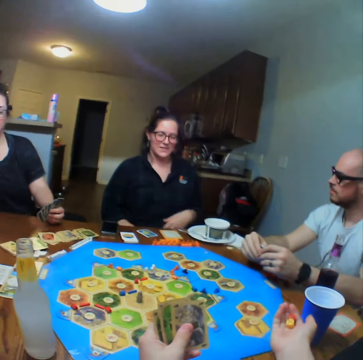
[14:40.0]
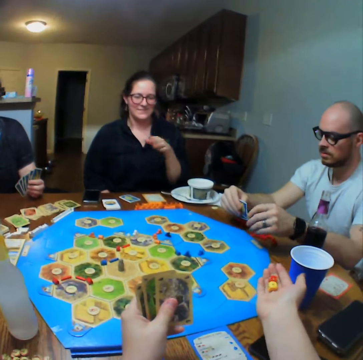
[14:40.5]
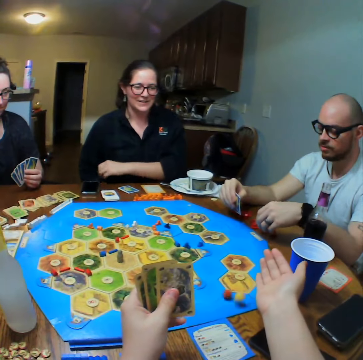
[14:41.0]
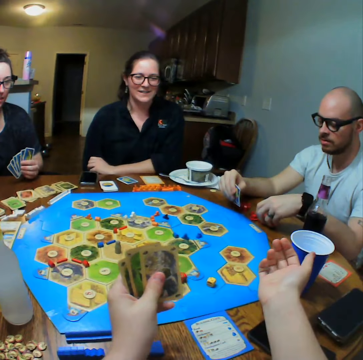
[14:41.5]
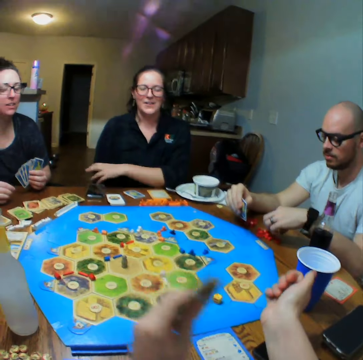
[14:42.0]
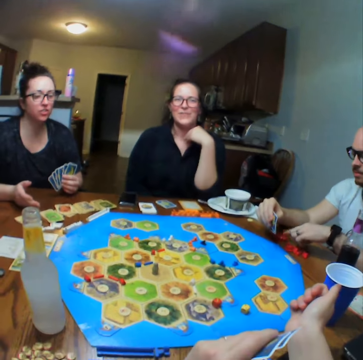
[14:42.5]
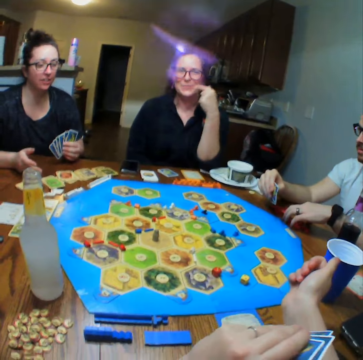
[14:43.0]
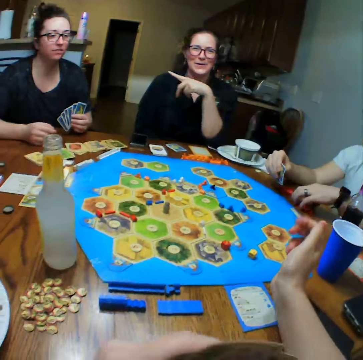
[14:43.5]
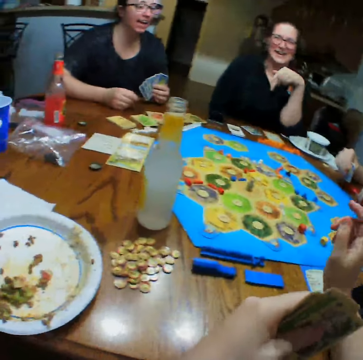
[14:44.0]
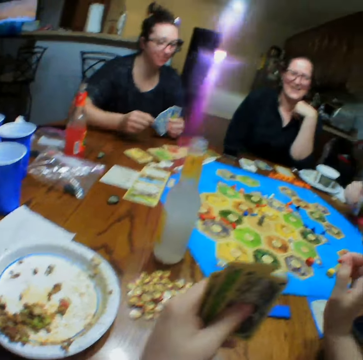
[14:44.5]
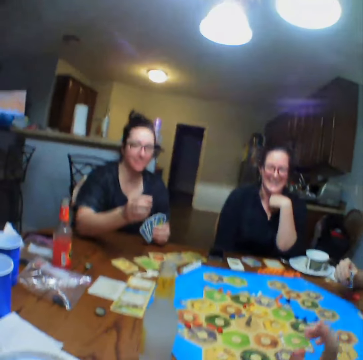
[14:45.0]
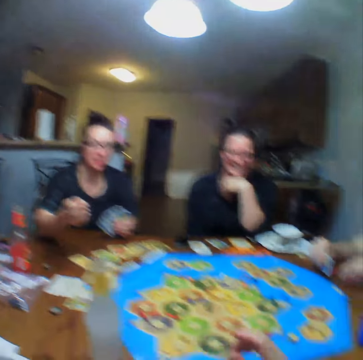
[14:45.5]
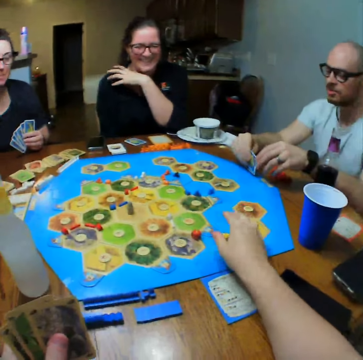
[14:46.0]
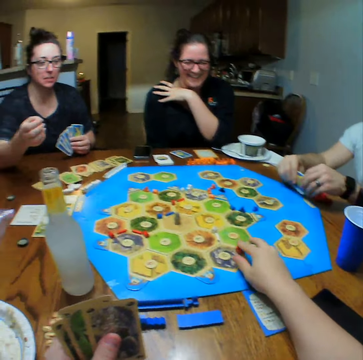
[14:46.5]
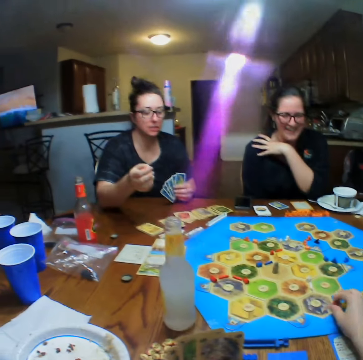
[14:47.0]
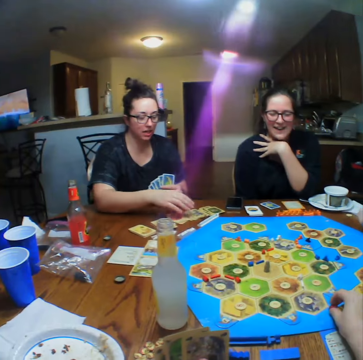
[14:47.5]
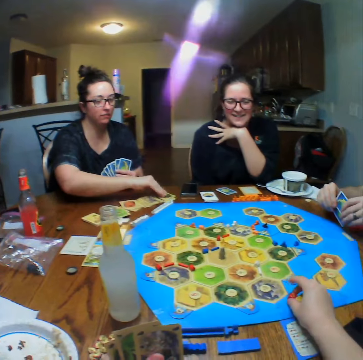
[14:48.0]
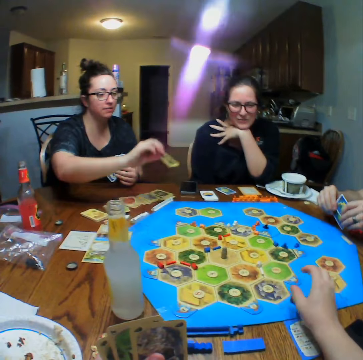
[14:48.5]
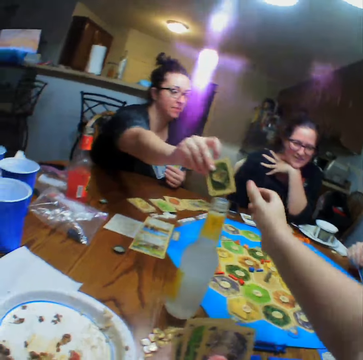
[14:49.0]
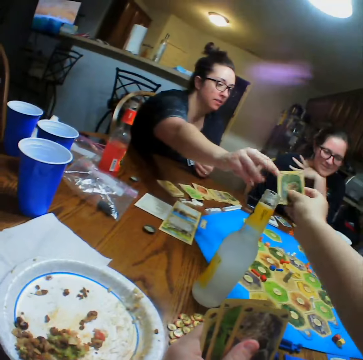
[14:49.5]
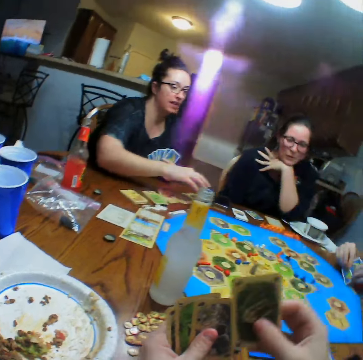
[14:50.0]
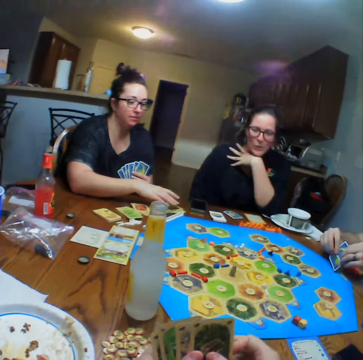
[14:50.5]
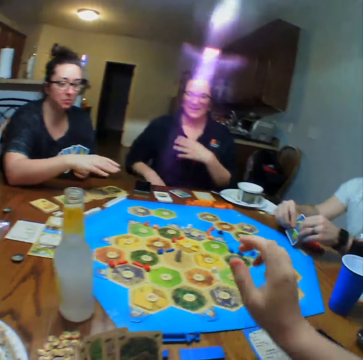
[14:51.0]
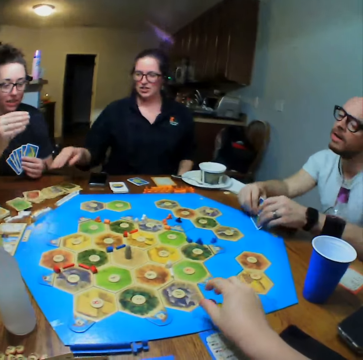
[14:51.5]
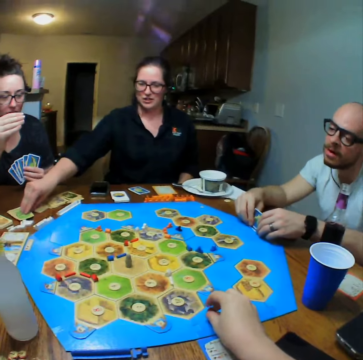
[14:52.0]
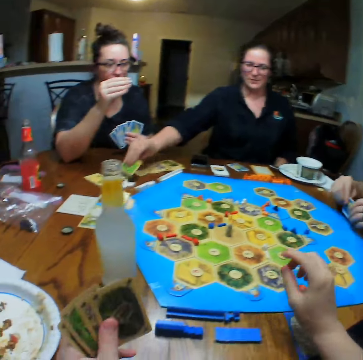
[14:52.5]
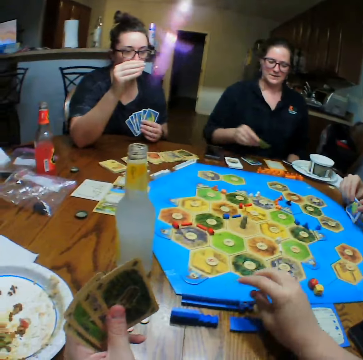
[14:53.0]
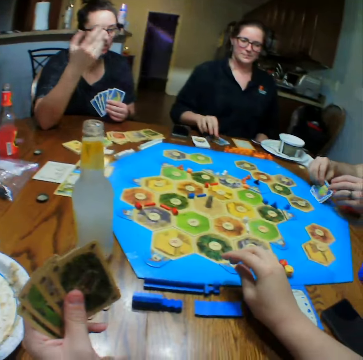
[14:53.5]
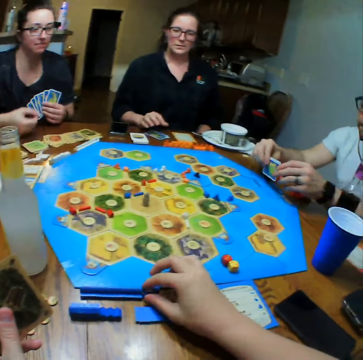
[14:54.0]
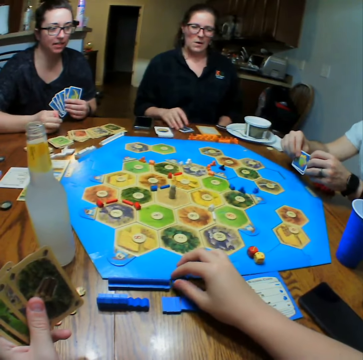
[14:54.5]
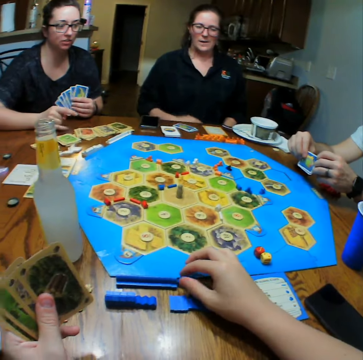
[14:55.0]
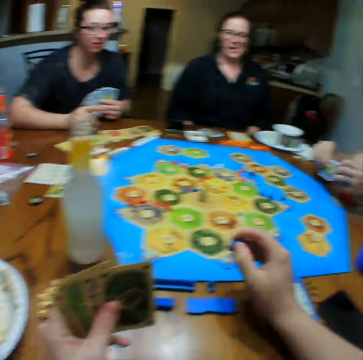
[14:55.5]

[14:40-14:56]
The camera wearer throws the dice on the table. A woman talks. The camera wearer plays. Another woman picks up a card from the table and hands the camera wearer the card. The first woman picks up a card from the table and places the card on the table. The camera wearer picks up a block from the table.

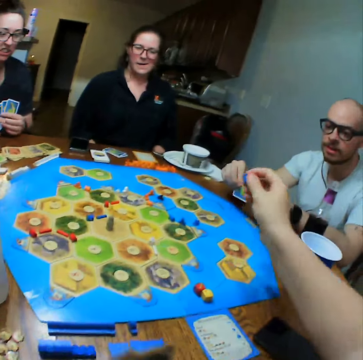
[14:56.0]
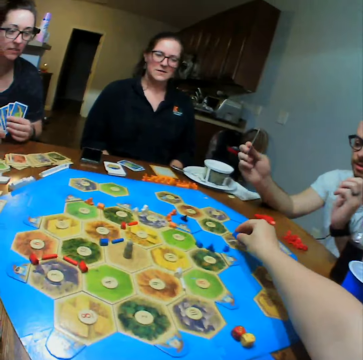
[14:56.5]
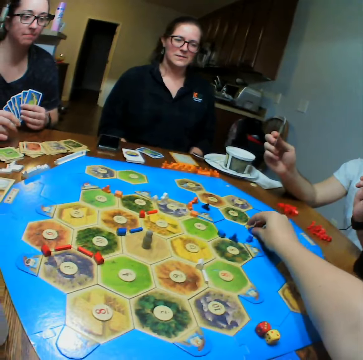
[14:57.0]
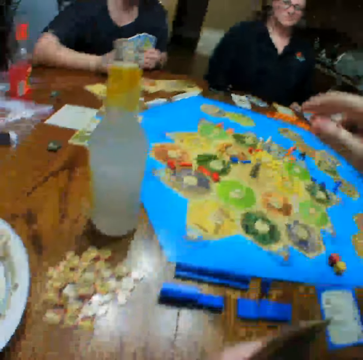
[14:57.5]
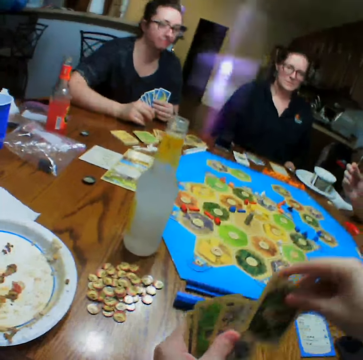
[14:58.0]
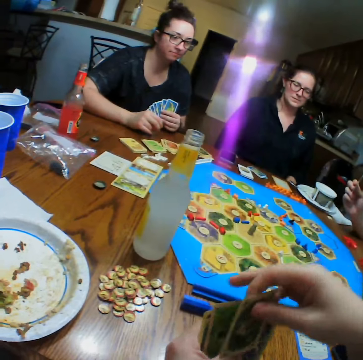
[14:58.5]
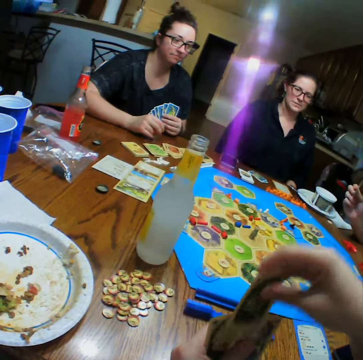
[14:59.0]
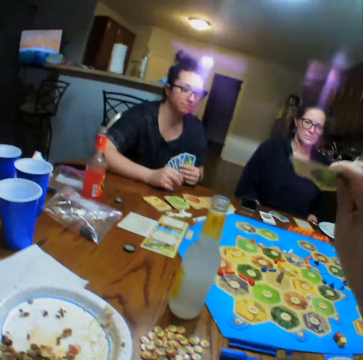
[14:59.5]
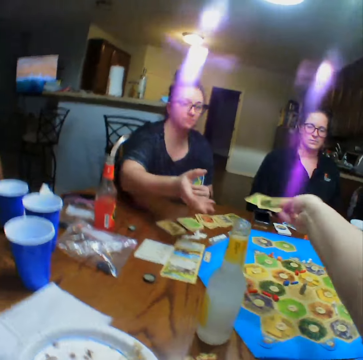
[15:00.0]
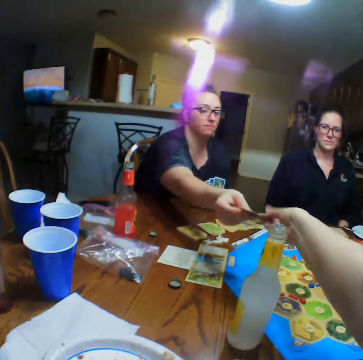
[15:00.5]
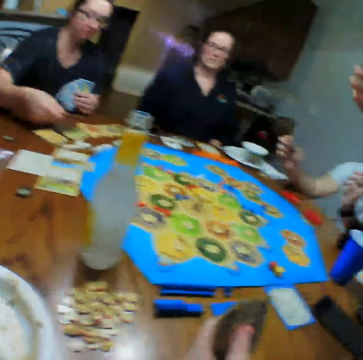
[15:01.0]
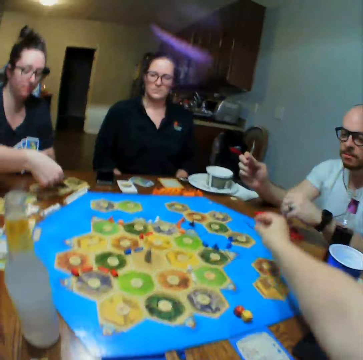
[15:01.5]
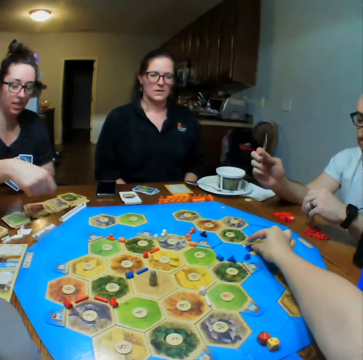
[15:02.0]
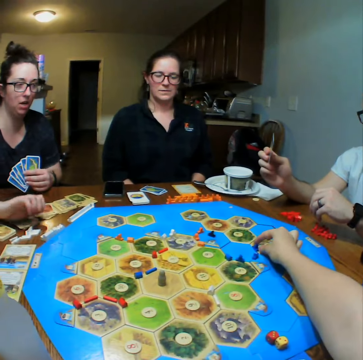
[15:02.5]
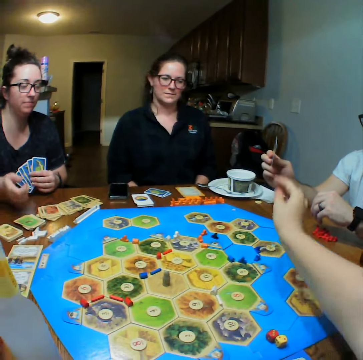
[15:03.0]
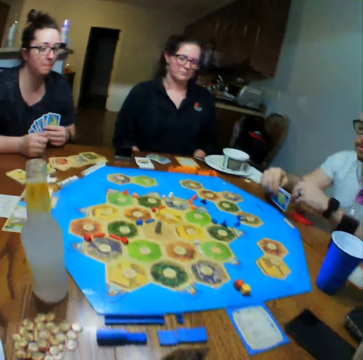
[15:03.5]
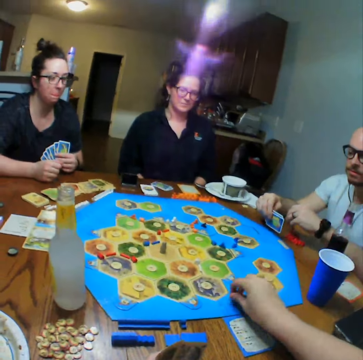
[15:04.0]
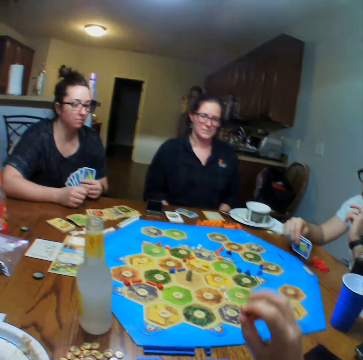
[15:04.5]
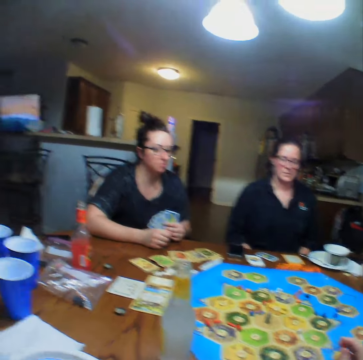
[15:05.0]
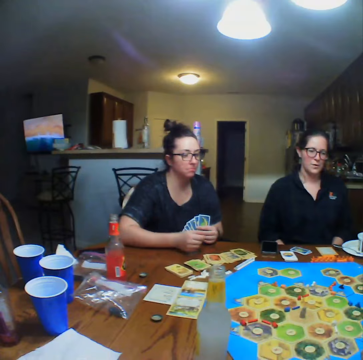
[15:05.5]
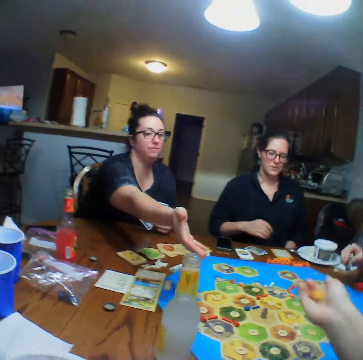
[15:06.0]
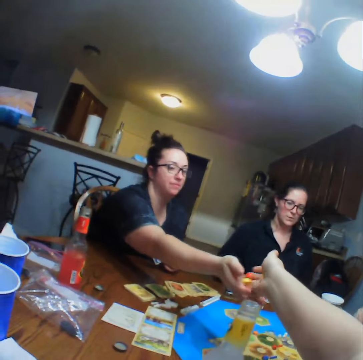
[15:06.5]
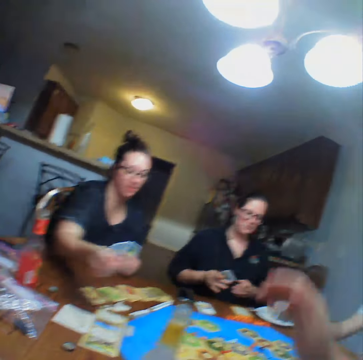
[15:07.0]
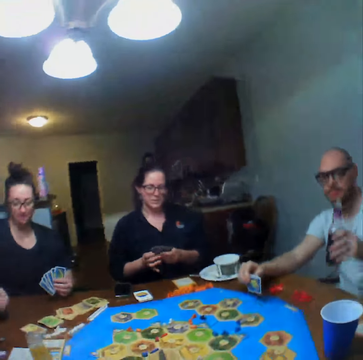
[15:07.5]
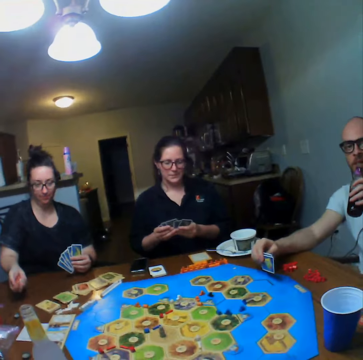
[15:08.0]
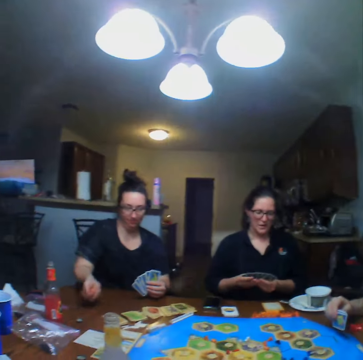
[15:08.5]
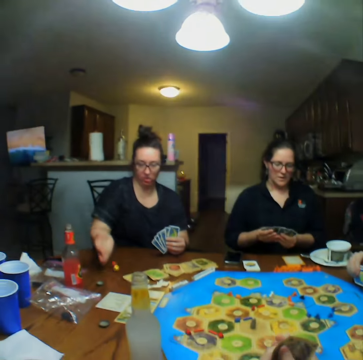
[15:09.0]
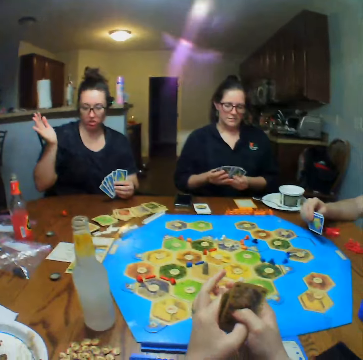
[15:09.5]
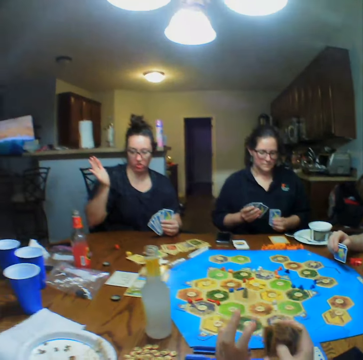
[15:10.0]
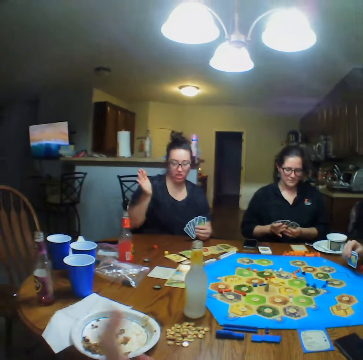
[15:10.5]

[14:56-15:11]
The camera wearer plays. They place the block on the board. They shuffle the cards. They hand the cards to a woman. The woman places the cards on the table. The camera wearer plays. They pick up the dice from the table. They hand the dice to the woman. A man drinks. The woman shakes the dice in her hand and throws the dice on the table.

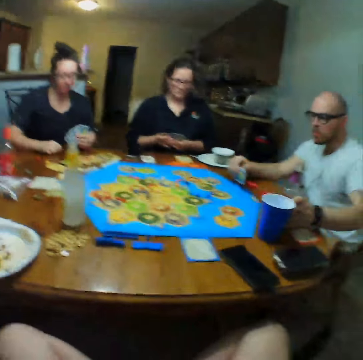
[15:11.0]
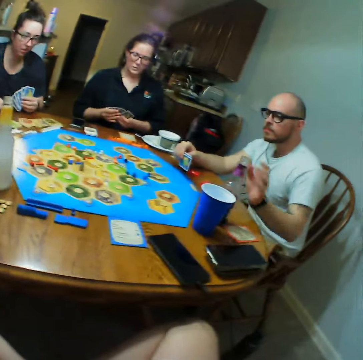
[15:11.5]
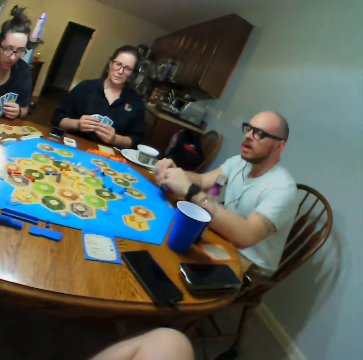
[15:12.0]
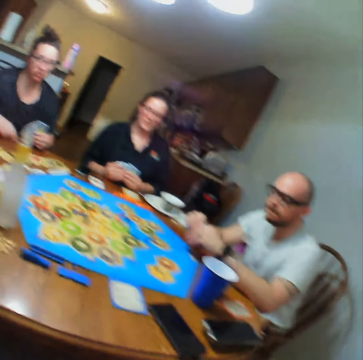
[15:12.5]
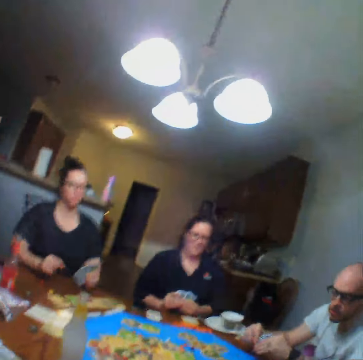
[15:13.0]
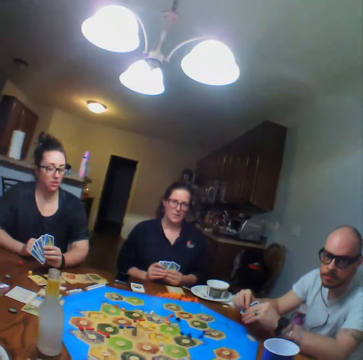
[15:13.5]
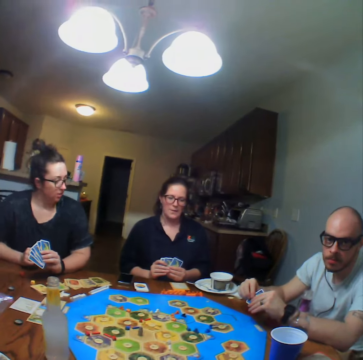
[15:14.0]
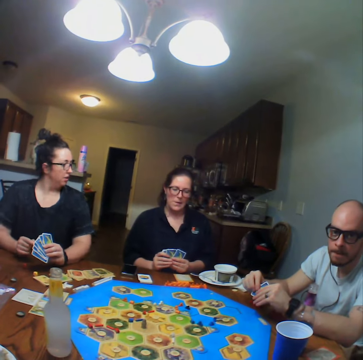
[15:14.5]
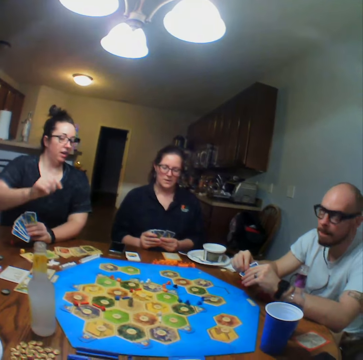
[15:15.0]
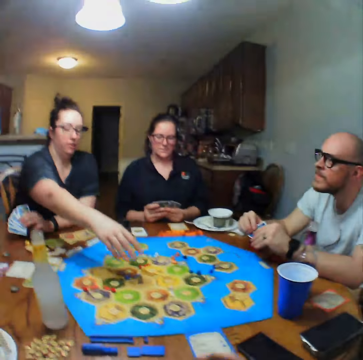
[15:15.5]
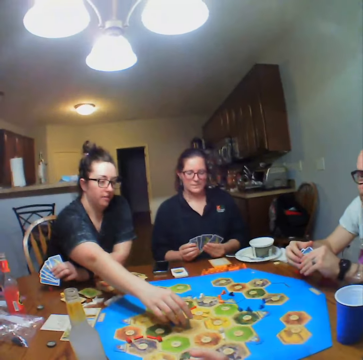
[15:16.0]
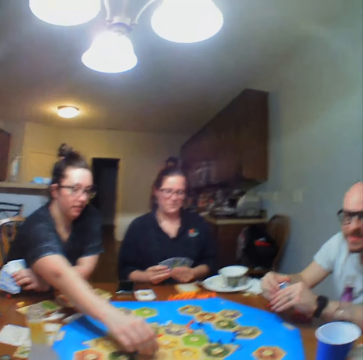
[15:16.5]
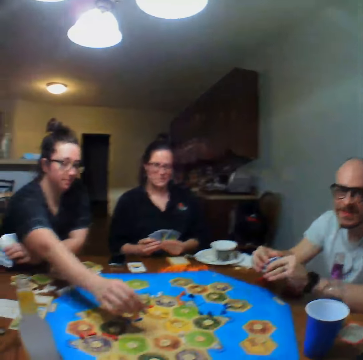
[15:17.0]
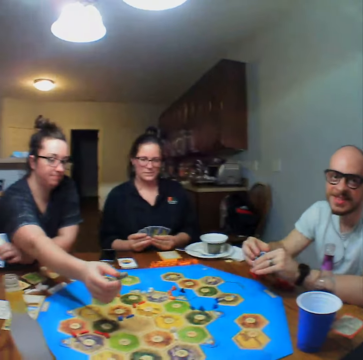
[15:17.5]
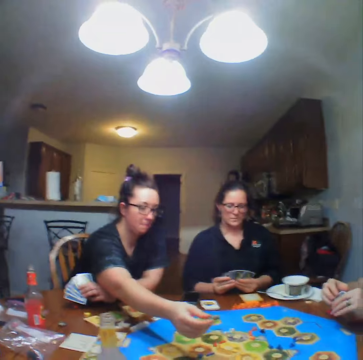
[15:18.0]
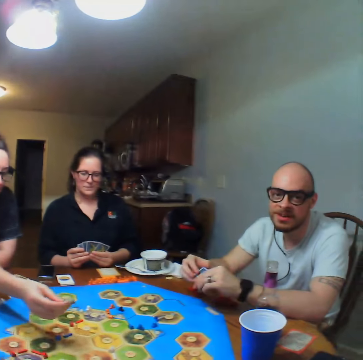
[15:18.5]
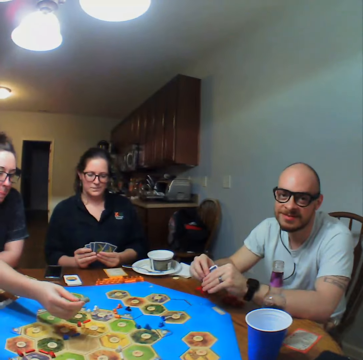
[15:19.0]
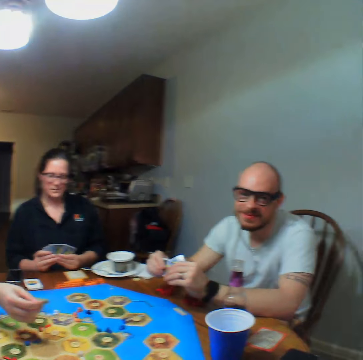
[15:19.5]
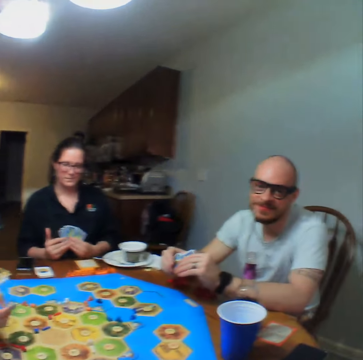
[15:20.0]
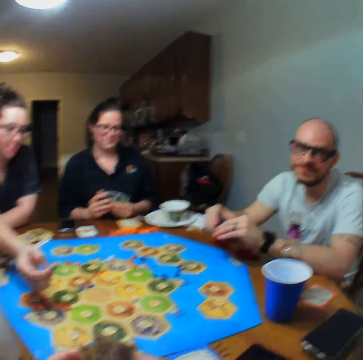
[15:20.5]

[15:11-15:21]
The camera wearer looks around. A woman plays and moves a pawn on the board.
